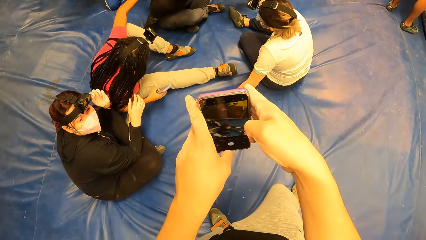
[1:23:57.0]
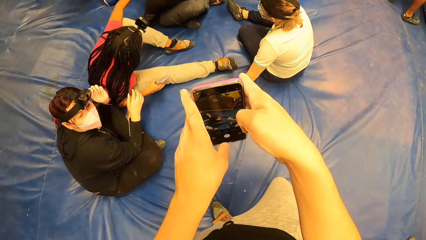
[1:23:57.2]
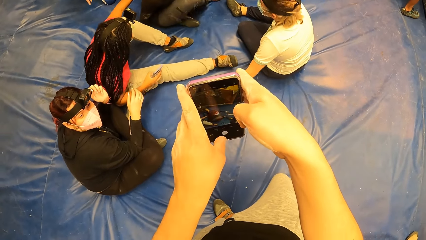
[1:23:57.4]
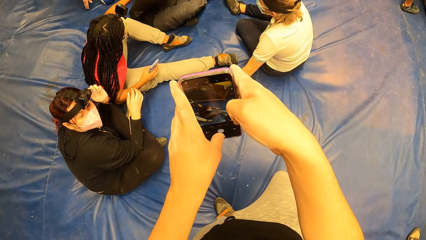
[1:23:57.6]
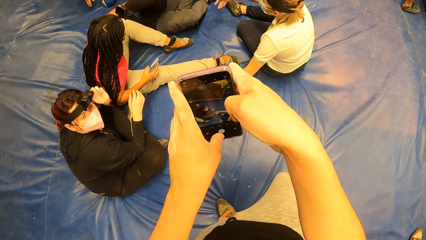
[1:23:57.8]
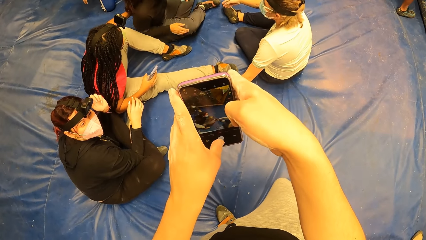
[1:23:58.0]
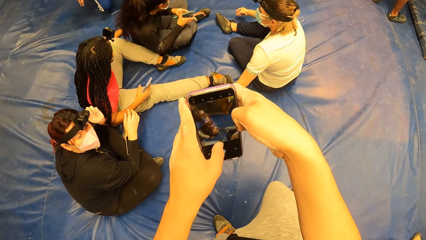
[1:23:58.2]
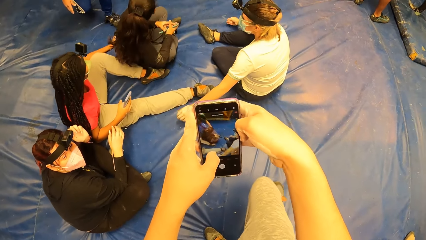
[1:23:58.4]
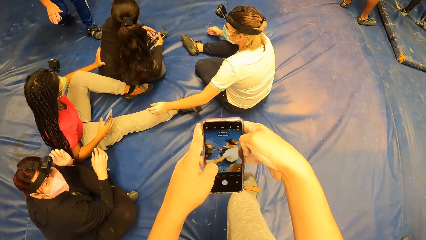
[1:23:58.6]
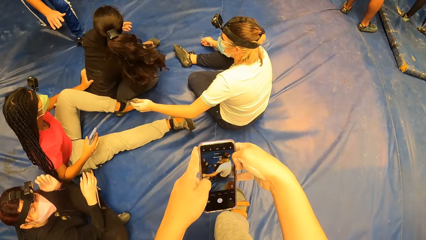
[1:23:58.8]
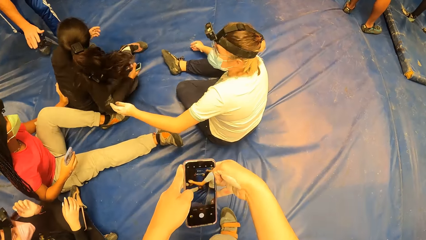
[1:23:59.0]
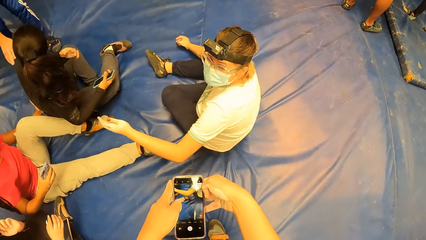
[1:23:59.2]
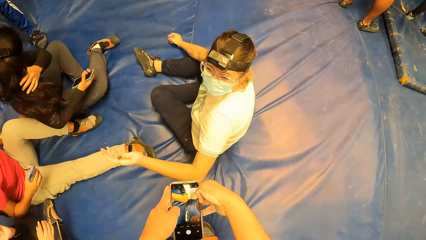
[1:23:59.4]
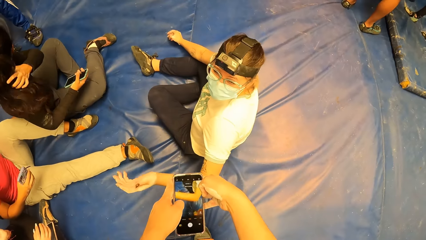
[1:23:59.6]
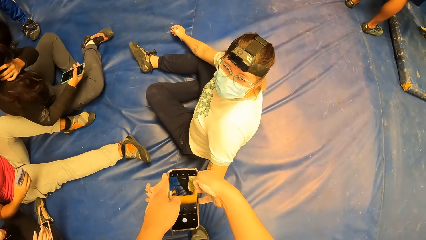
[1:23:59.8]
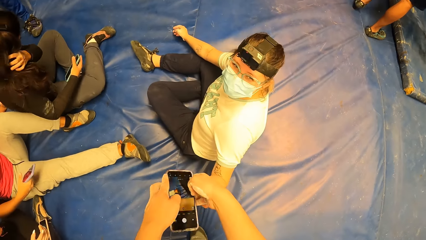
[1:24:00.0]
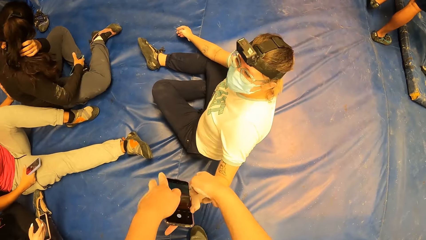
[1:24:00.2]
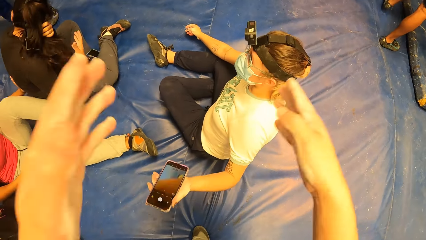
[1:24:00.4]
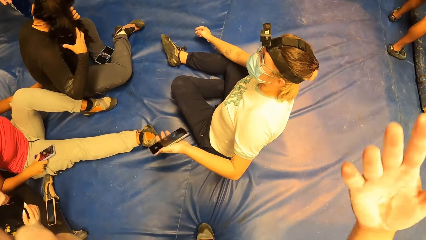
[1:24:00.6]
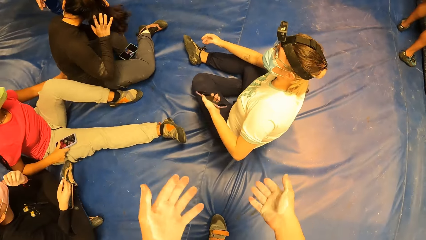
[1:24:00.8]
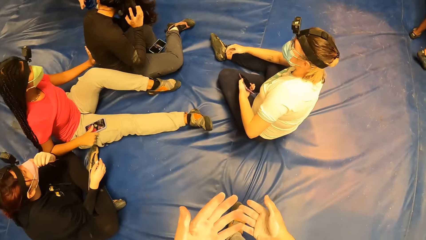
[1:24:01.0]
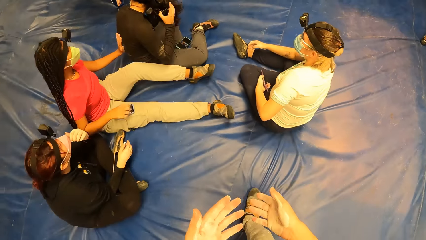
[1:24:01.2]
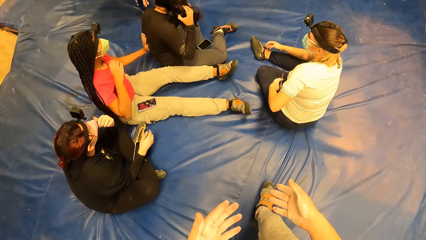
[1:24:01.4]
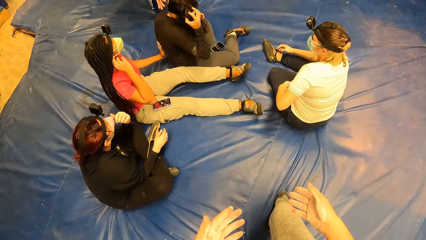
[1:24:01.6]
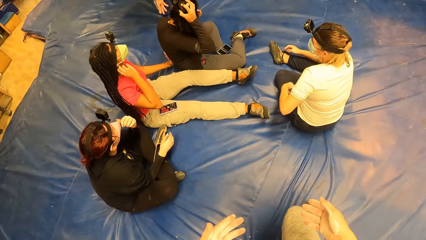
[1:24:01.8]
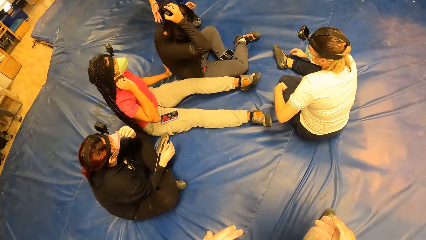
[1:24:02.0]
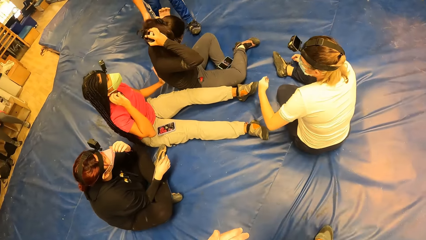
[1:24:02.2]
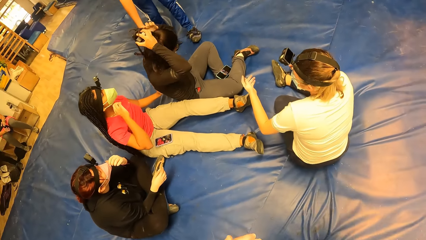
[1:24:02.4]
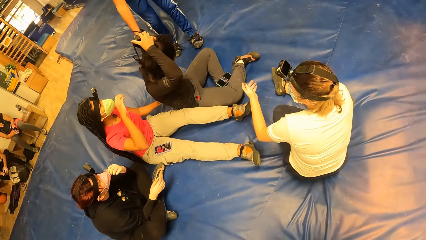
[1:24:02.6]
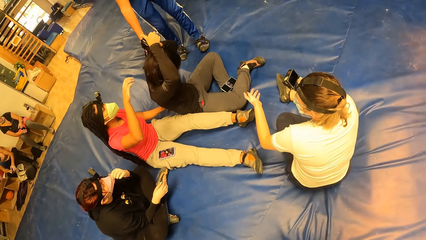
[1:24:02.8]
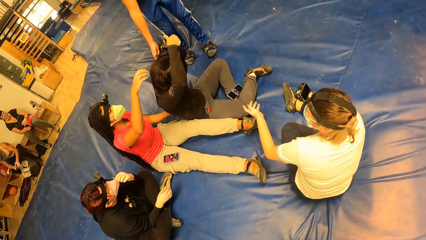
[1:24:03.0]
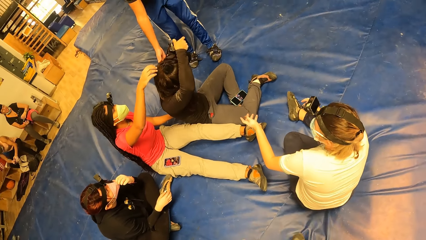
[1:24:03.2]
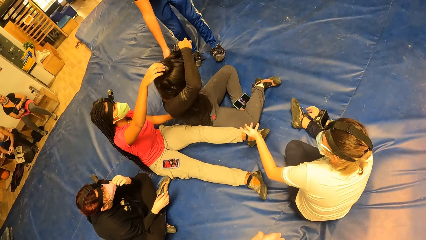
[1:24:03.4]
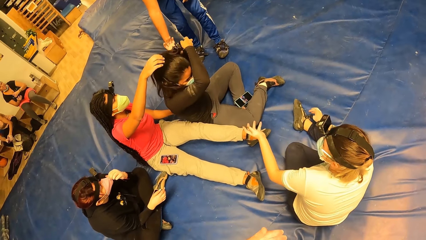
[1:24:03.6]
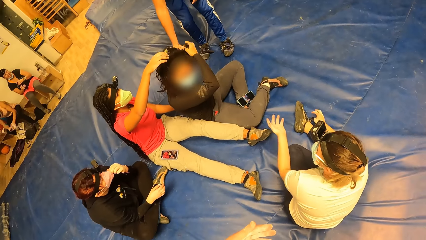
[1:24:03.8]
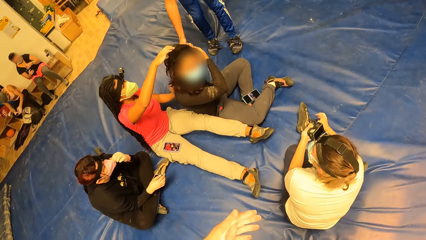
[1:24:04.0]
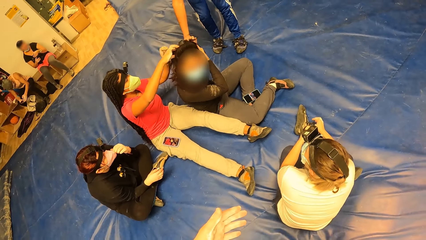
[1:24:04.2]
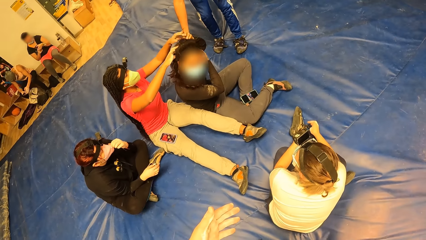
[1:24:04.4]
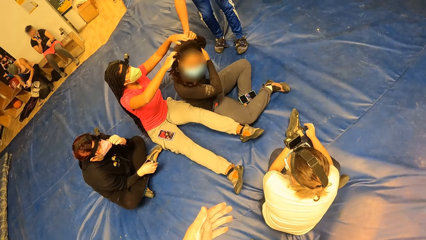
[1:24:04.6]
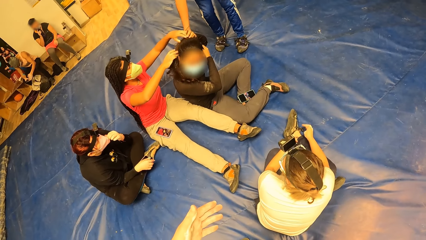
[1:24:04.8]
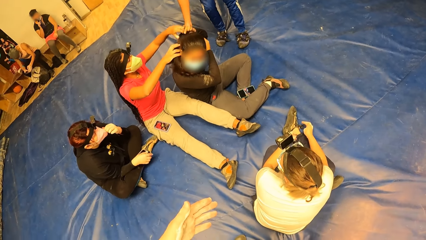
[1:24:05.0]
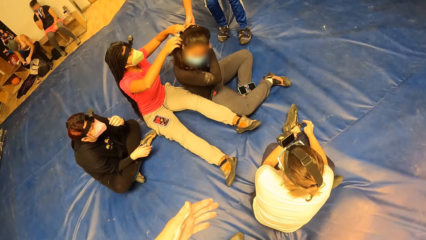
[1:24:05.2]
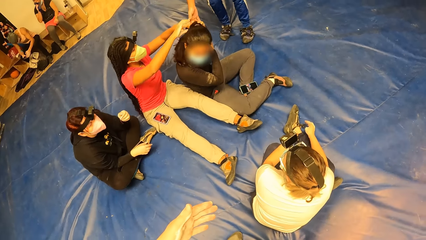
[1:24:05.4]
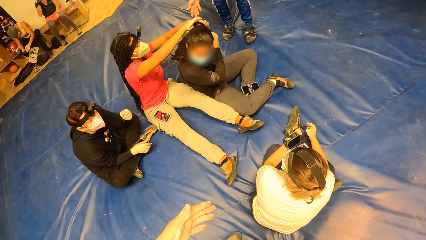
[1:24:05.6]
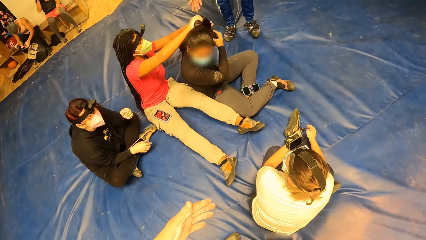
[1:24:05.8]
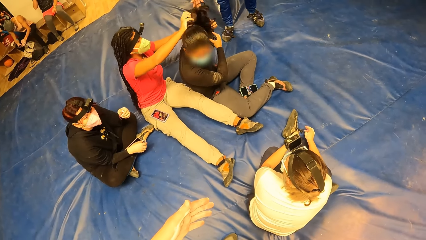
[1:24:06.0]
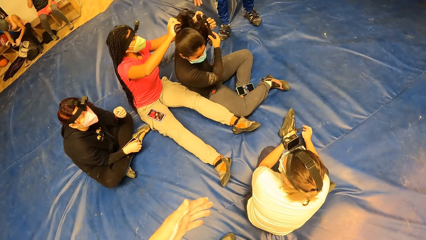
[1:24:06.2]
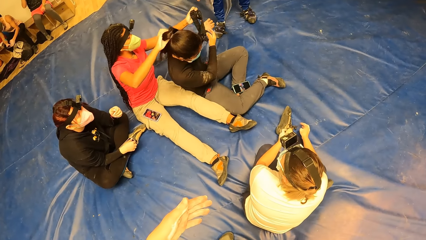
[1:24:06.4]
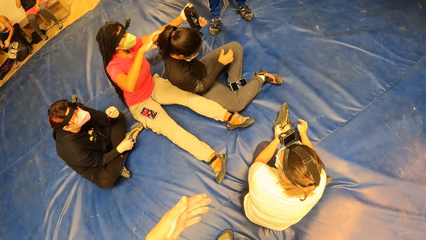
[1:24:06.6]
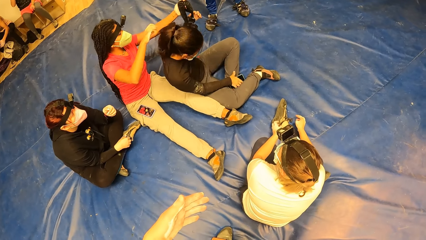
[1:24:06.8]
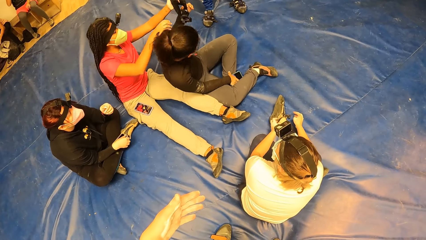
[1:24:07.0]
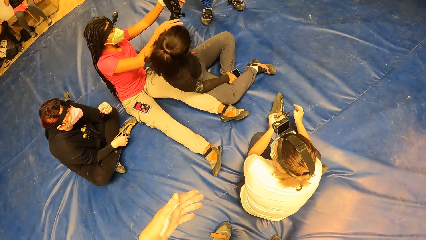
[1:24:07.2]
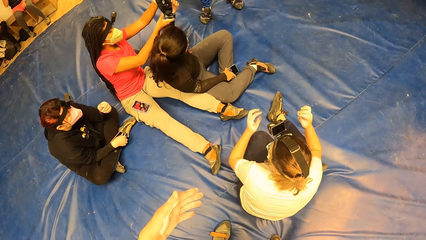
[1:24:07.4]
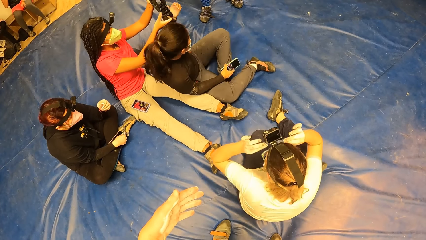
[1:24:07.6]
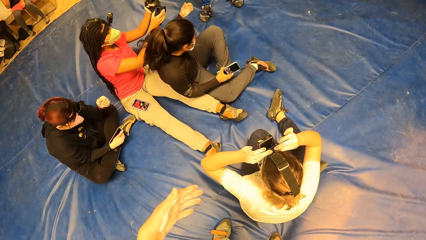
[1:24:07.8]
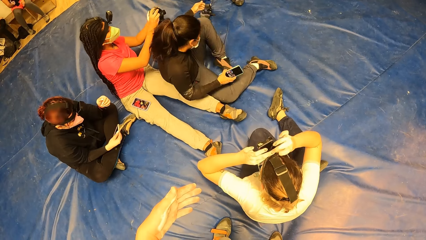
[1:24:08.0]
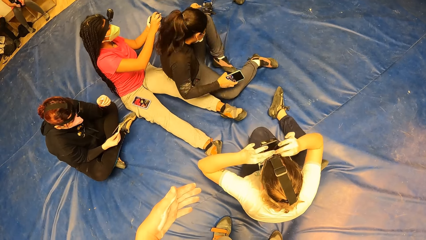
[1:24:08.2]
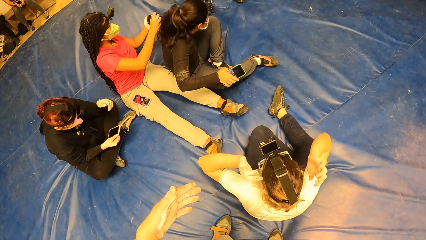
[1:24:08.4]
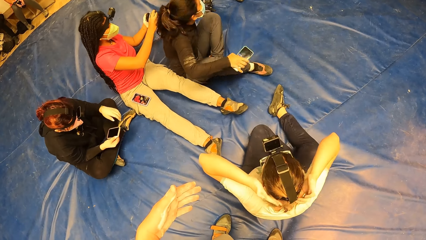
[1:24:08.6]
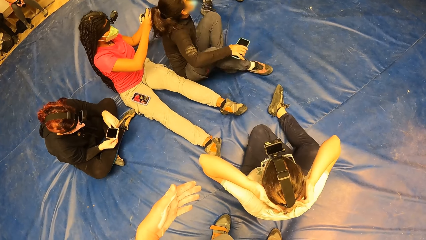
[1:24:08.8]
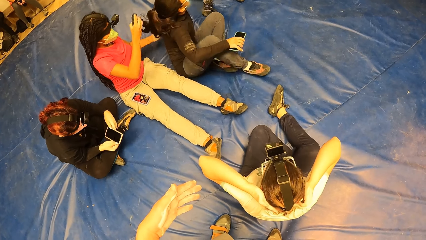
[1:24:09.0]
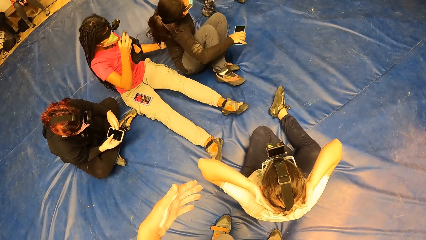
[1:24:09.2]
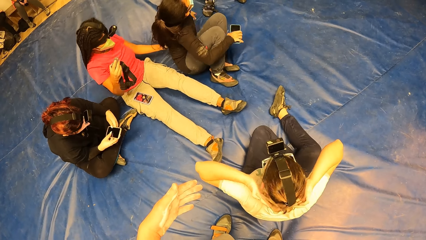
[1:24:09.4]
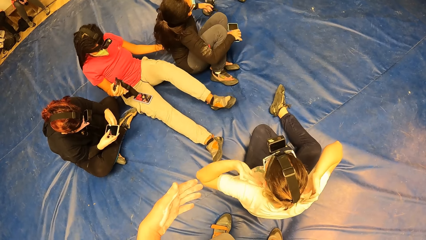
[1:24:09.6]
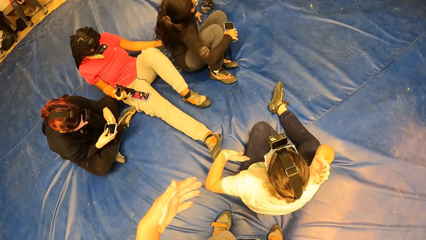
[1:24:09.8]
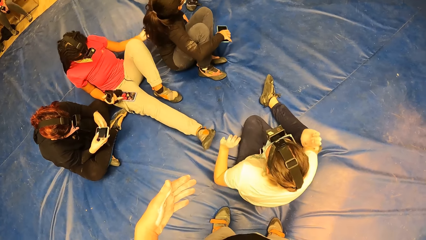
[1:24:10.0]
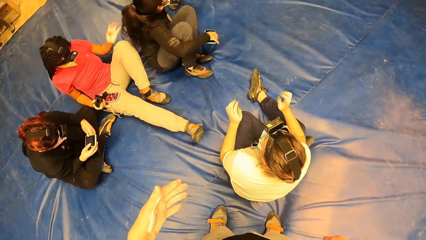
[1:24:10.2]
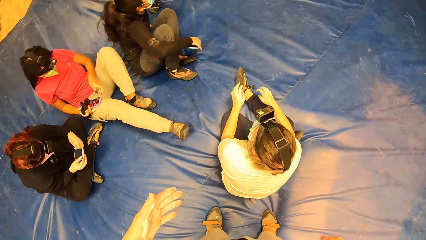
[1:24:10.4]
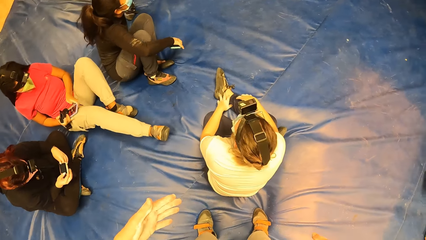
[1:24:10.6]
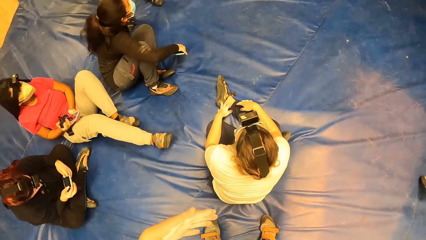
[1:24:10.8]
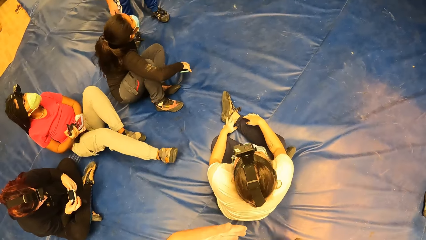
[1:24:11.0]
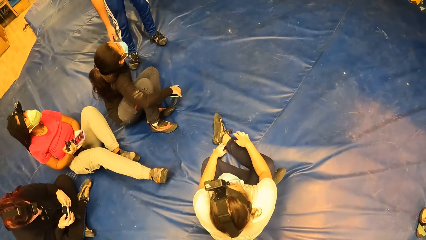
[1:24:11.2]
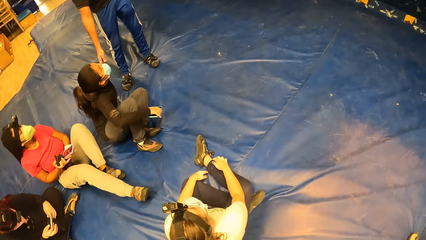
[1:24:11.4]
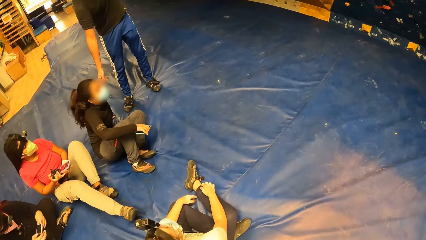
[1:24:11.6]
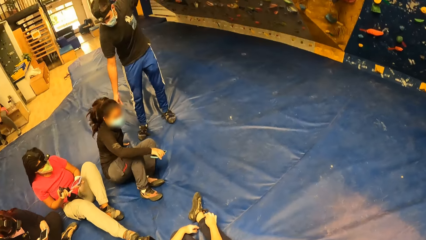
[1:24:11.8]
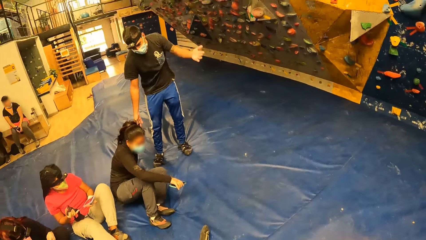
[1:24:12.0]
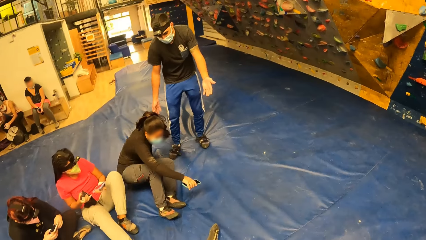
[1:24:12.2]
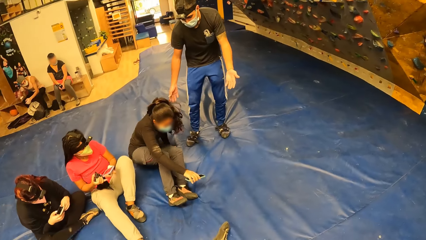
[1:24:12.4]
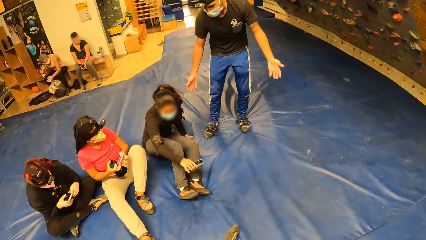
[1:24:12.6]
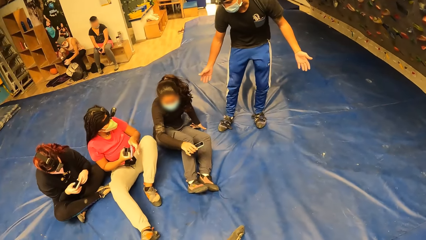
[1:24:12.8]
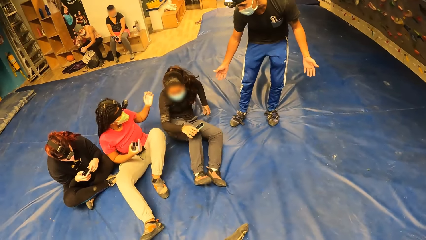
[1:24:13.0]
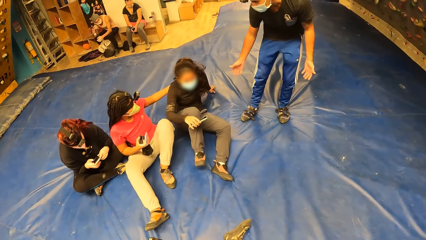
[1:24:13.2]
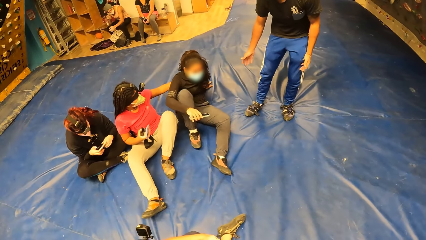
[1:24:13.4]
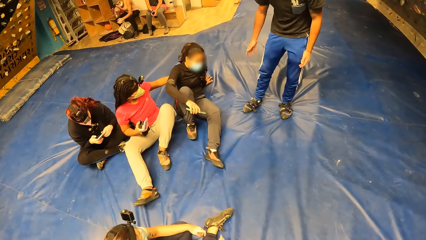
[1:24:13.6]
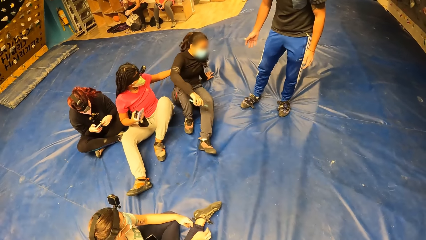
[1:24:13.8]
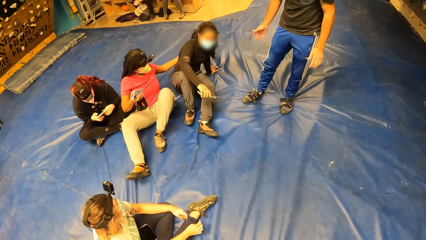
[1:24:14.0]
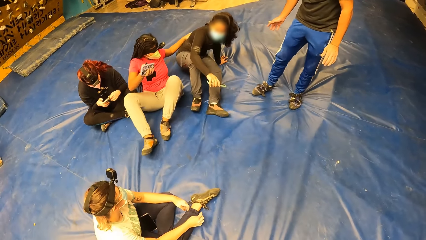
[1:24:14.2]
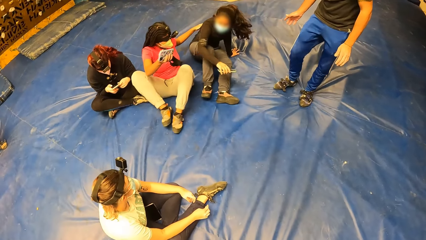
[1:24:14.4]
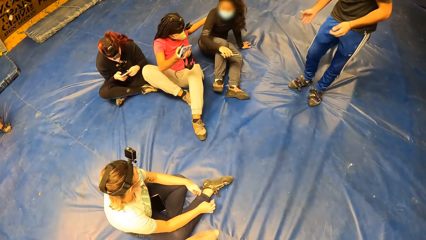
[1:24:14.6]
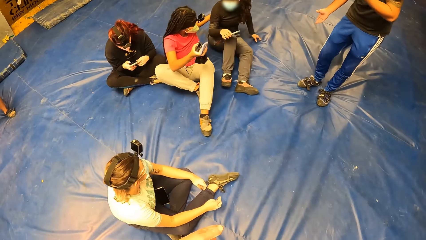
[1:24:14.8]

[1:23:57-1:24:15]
The camera wearer takes the video with the phone. They give the phone to a woman. Another woman touches the hair of a third woman. The third woman takes the phone from the floor and moves backwards. A man converses with the third woman.
